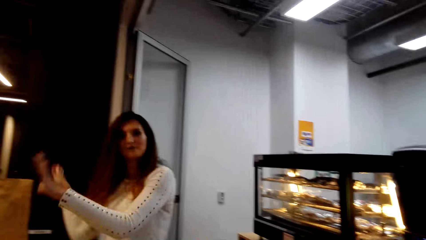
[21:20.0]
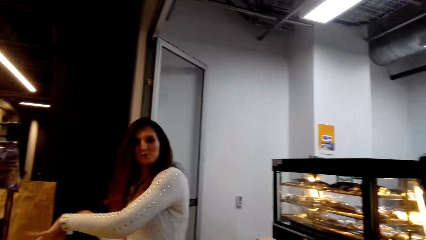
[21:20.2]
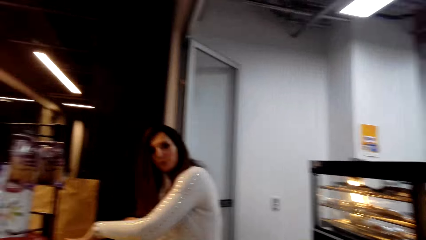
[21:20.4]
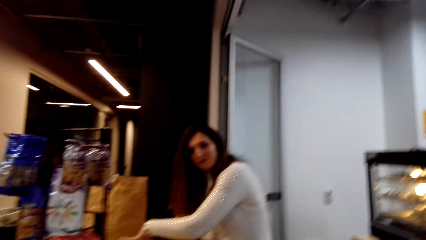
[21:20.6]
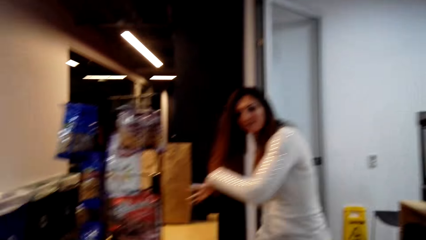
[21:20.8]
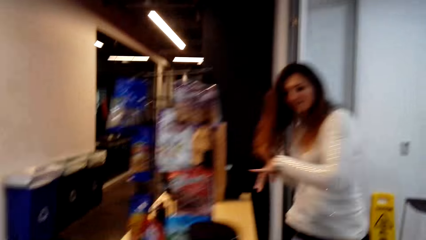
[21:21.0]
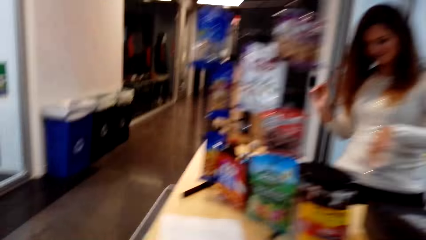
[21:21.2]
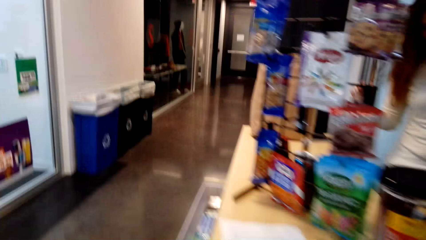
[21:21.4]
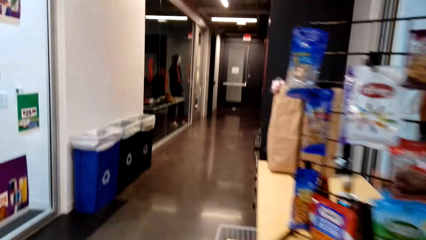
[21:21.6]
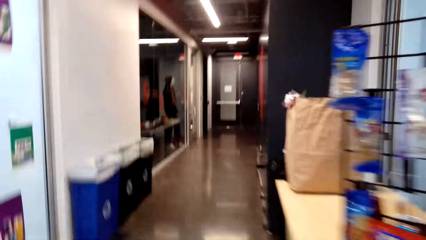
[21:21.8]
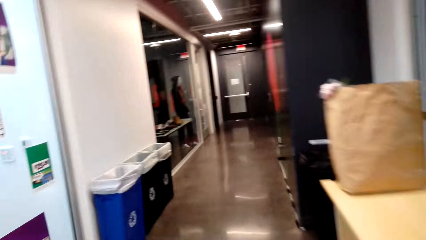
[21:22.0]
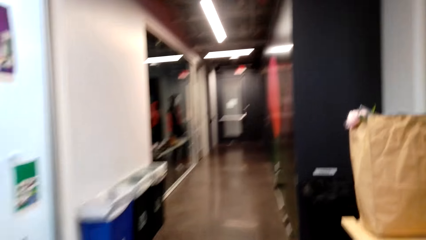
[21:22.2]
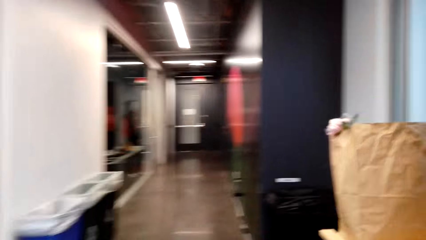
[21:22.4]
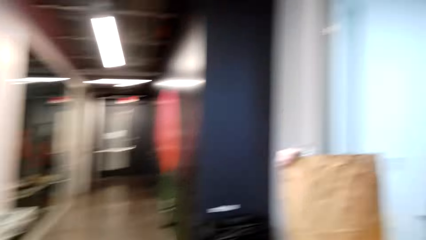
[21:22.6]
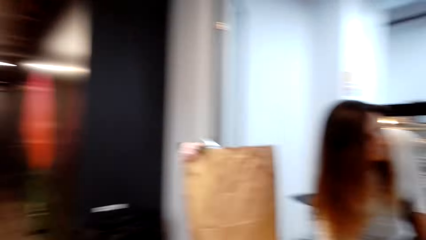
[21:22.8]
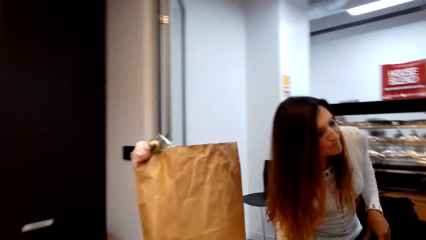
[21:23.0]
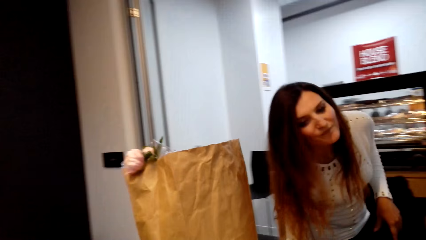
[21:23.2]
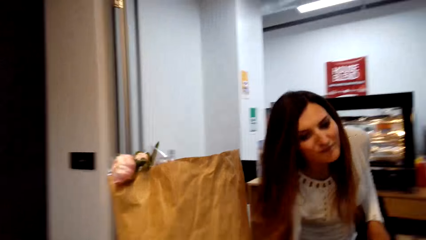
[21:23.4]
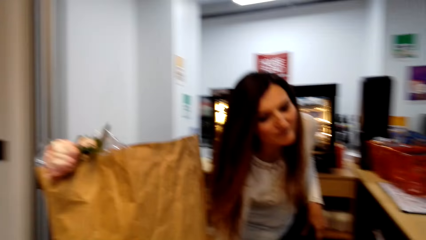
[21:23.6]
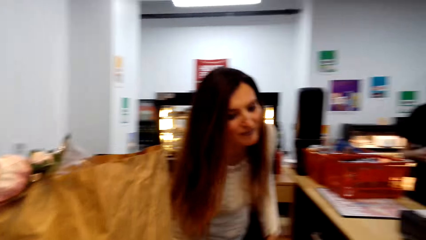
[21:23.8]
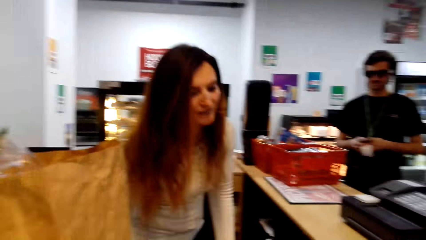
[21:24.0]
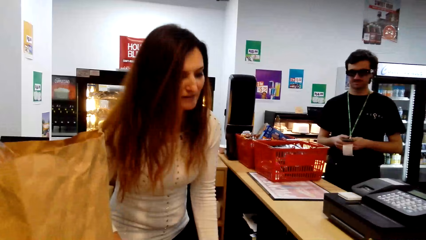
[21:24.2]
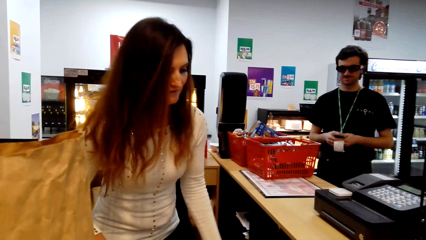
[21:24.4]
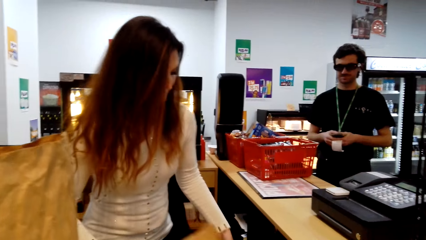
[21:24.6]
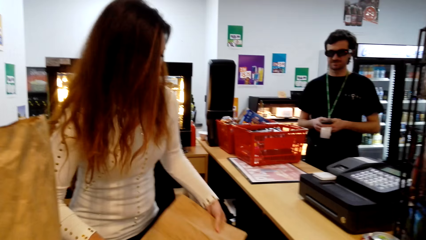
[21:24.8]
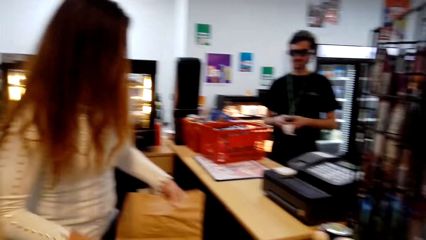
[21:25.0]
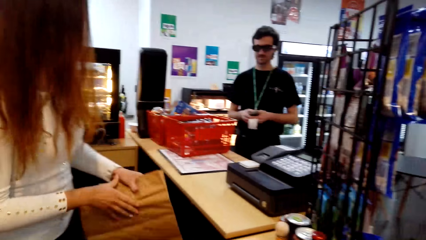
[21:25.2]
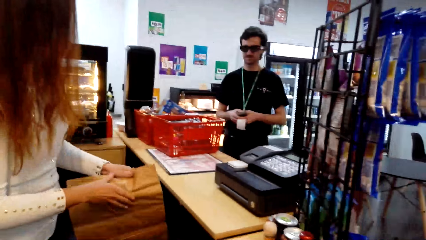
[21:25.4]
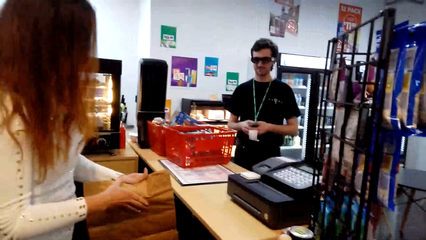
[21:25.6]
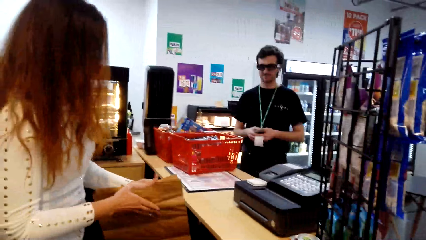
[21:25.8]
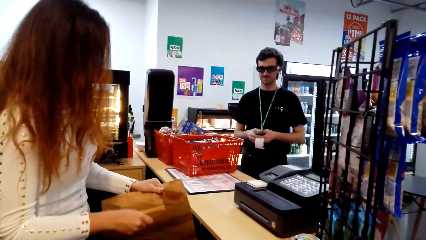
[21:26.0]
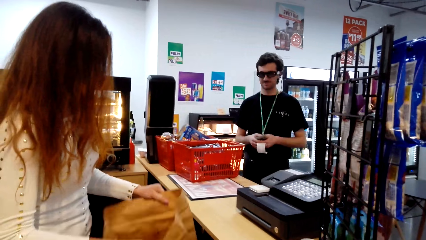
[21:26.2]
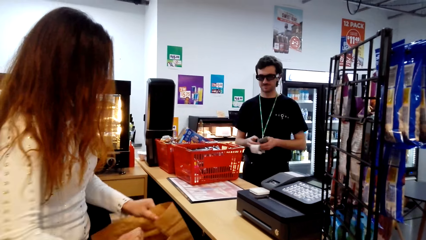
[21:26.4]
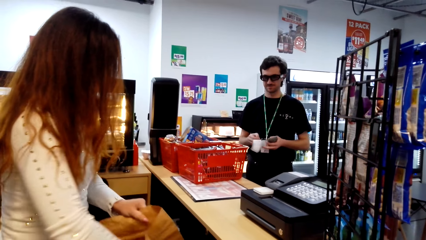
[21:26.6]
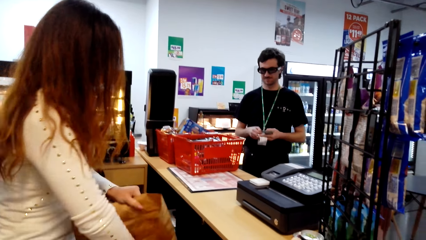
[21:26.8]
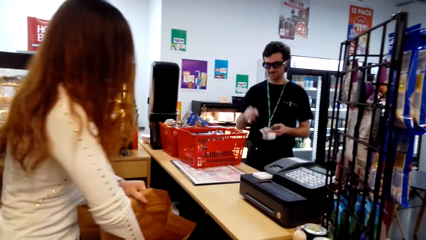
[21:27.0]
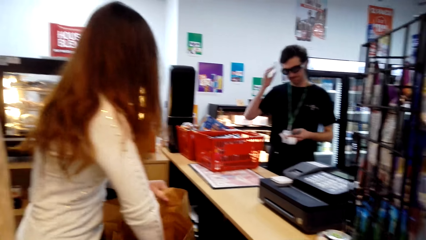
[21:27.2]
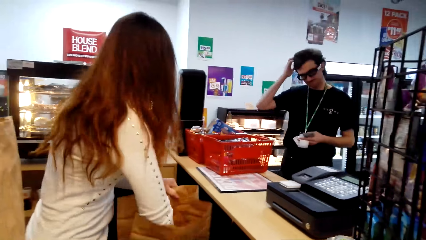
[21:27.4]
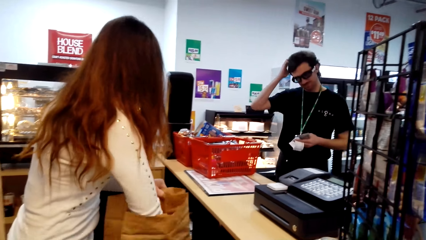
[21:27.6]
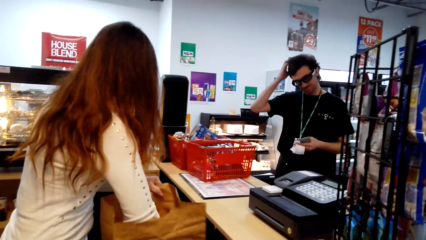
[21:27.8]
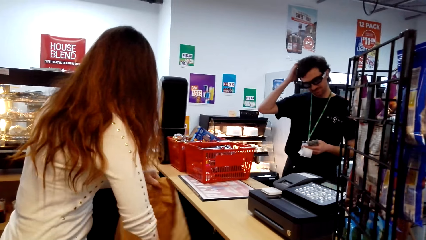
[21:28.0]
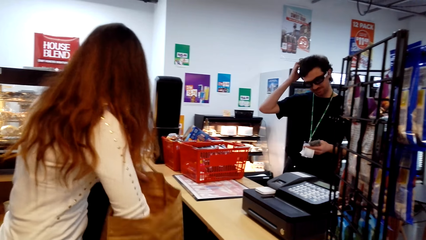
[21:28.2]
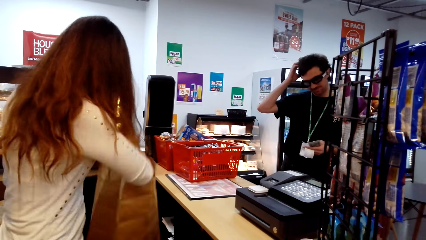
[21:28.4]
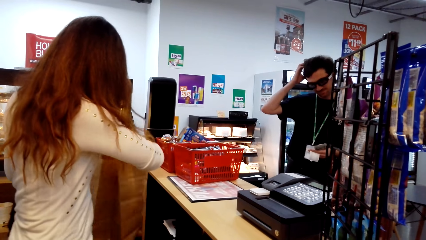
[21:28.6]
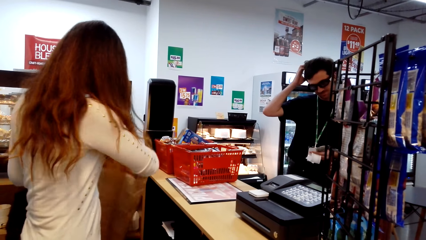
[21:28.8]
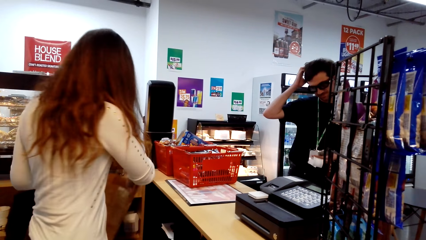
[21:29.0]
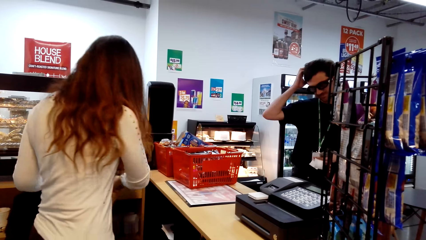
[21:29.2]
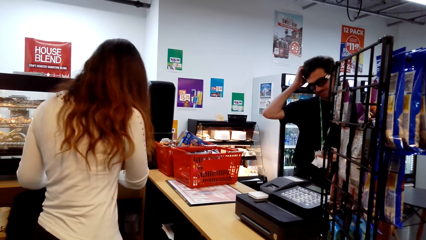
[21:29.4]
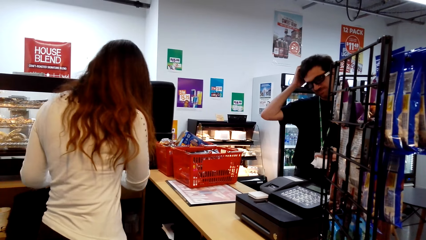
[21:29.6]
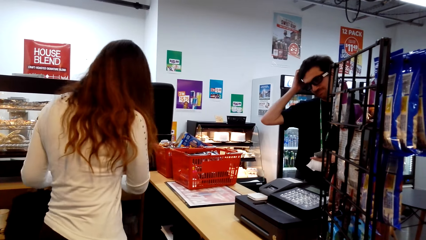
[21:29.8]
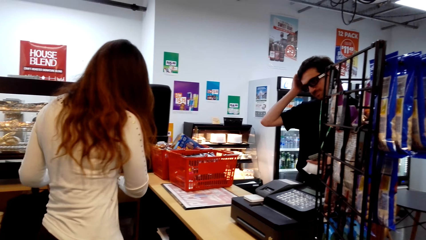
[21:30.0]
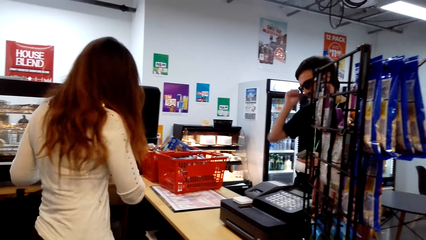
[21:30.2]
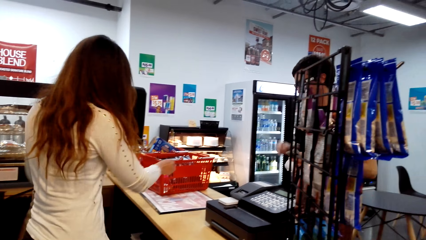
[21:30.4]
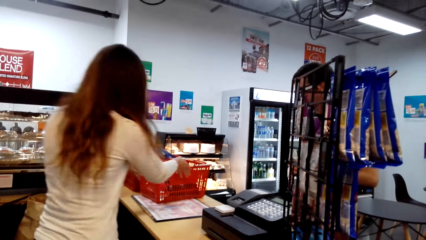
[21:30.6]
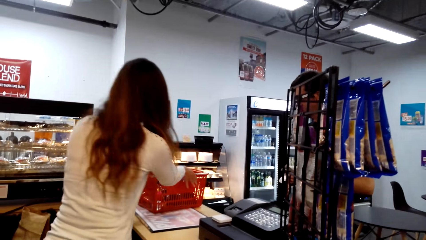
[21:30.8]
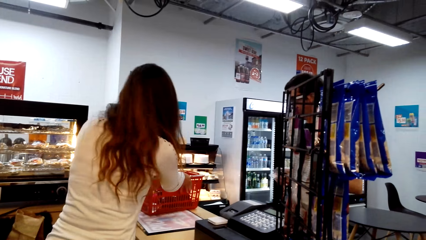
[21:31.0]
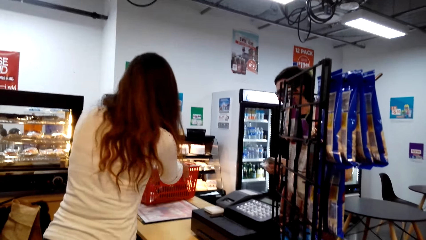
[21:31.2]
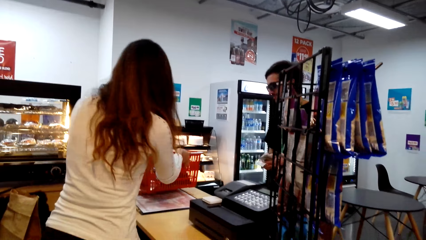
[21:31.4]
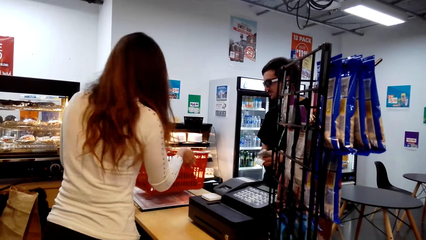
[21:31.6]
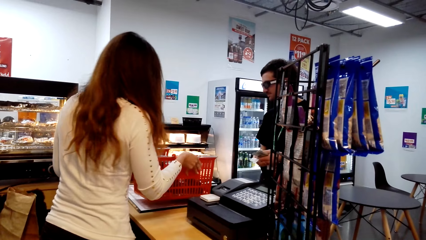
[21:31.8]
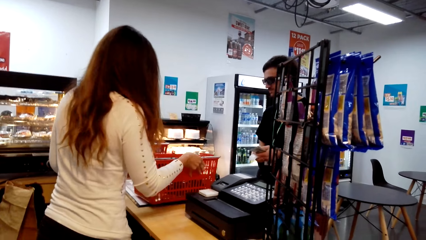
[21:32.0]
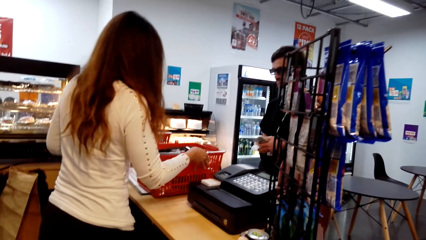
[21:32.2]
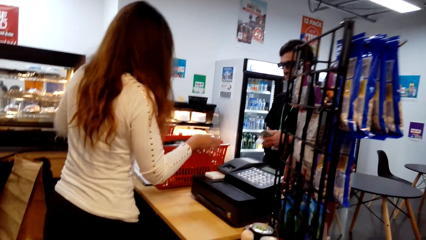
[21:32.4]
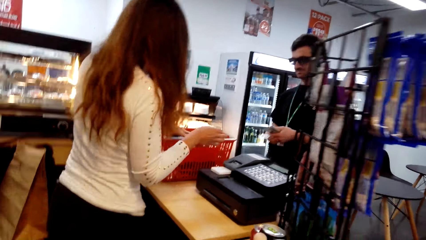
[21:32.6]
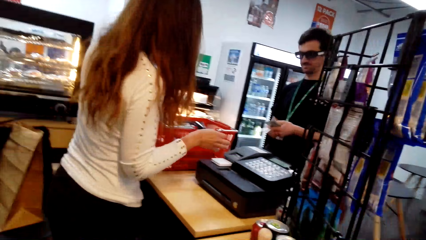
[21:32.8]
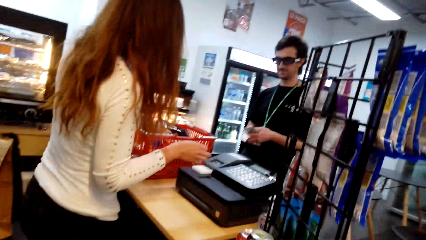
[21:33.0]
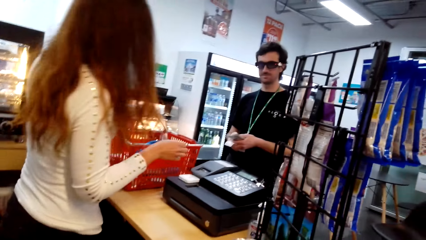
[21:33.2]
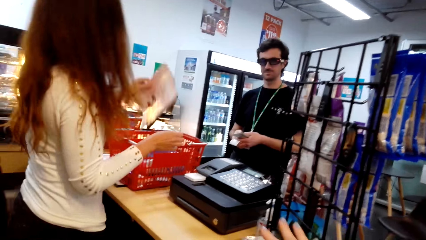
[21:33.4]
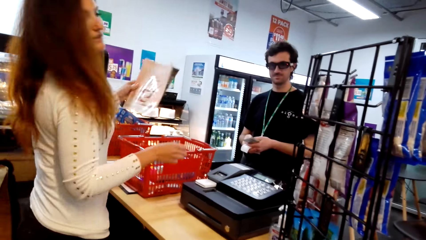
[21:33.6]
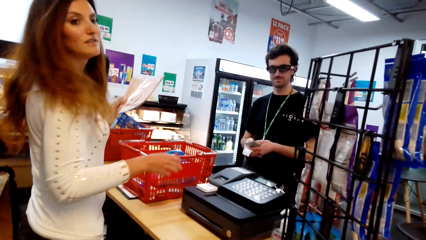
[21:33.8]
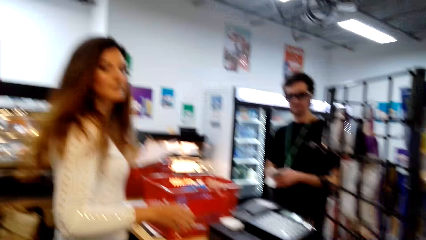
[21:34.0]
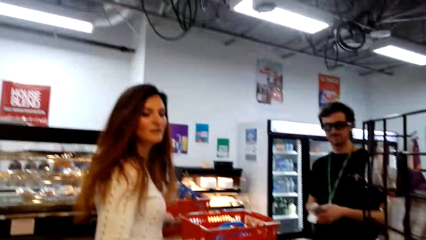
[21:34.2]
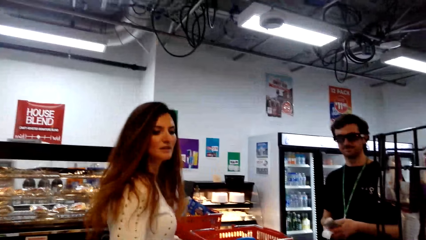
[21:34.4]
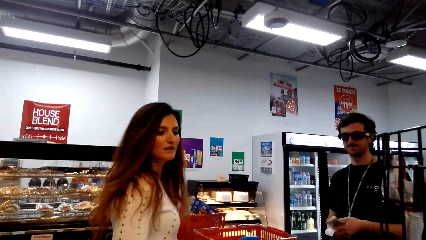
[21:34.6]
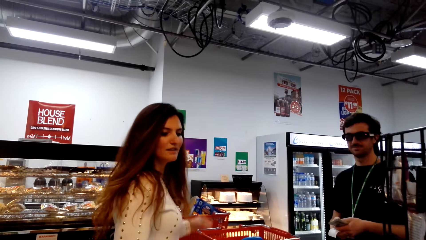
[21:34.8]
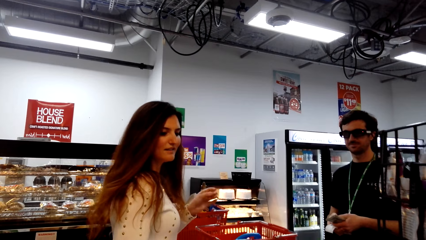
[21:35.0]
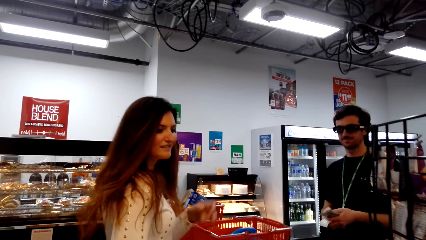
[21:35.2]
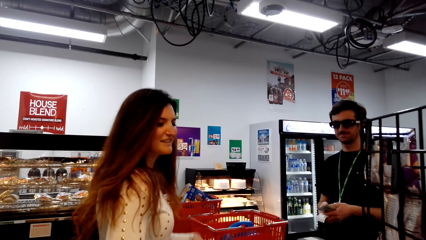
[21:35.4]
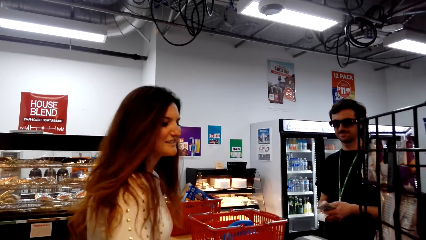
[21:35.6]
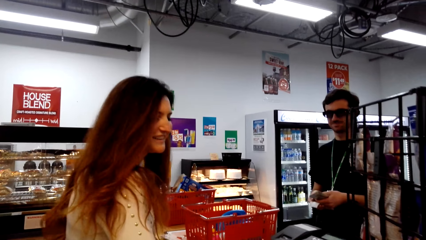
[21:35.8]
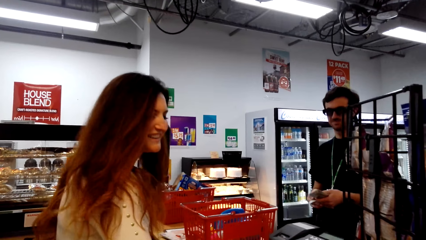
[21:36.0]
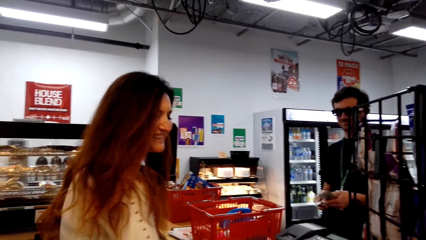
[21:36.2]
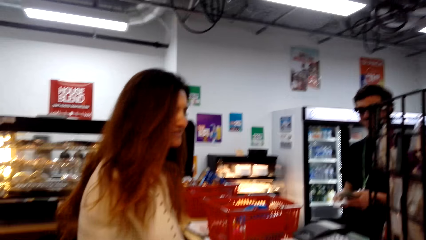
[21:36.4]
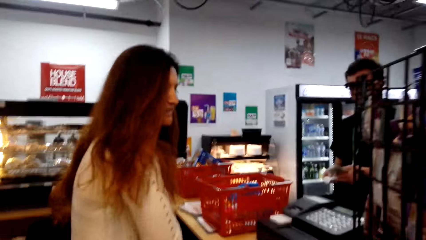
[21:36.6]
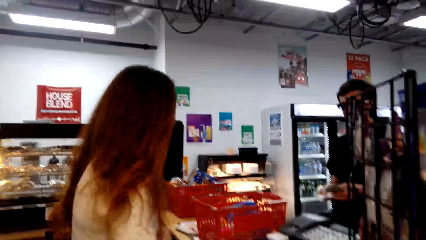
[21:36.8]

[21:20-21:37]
The camera wearer looks around. They move around the supermarket. The lady takes a bag. The camera wearer talks with the lady. The lady opens the bag. The lady picks up the basket trolley and takes a book.
